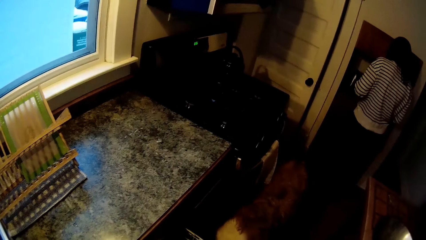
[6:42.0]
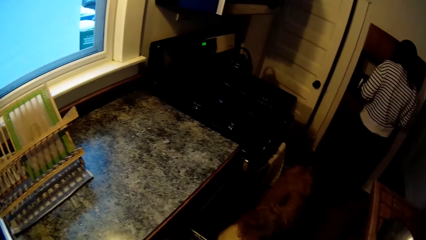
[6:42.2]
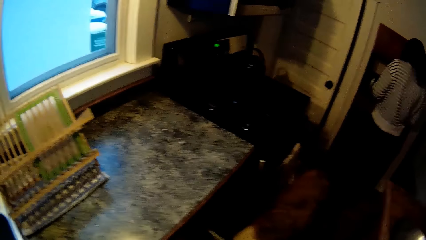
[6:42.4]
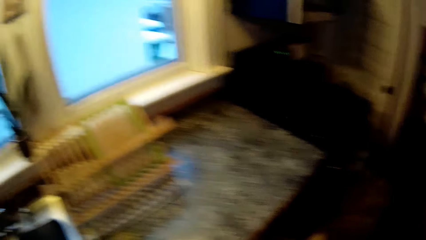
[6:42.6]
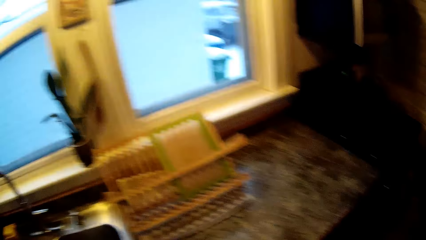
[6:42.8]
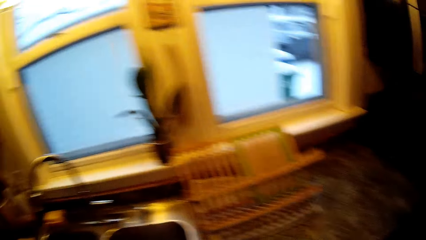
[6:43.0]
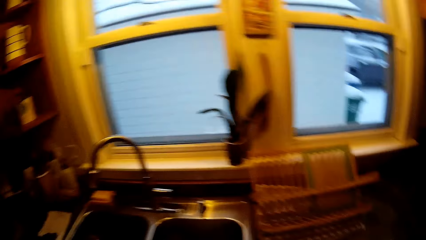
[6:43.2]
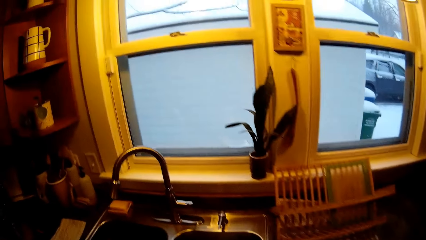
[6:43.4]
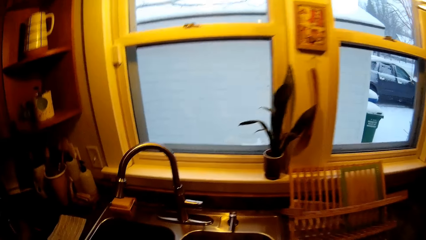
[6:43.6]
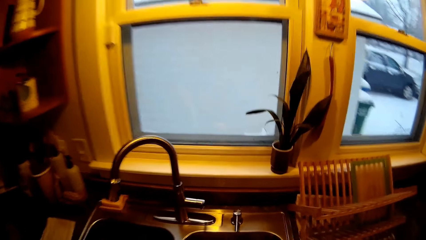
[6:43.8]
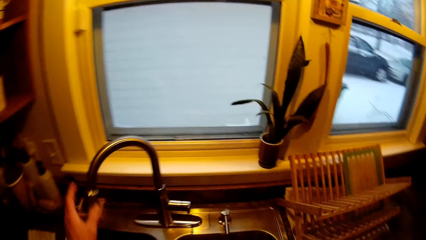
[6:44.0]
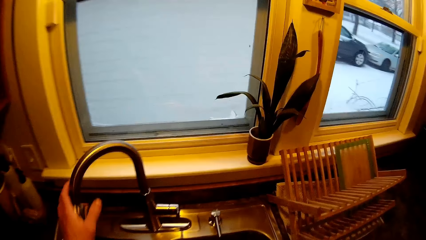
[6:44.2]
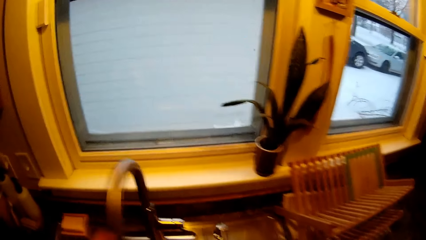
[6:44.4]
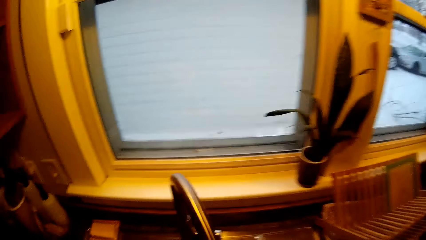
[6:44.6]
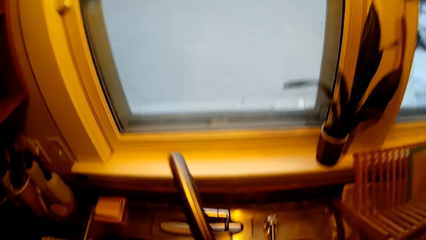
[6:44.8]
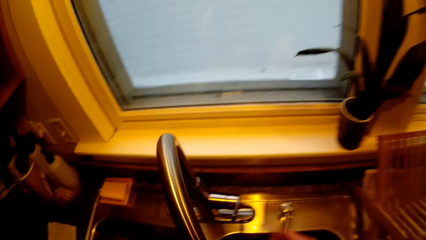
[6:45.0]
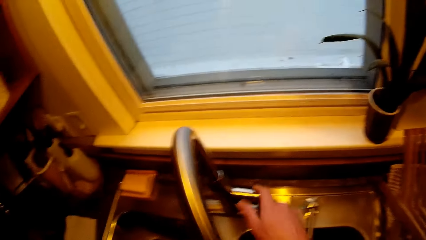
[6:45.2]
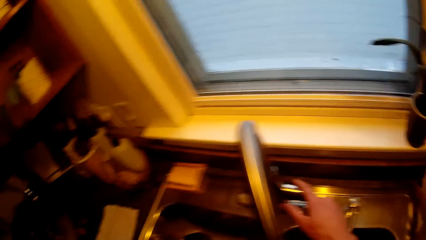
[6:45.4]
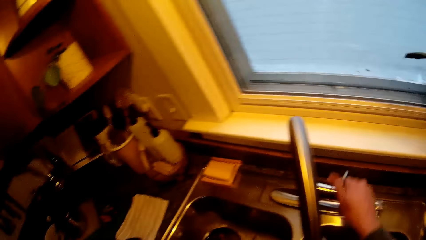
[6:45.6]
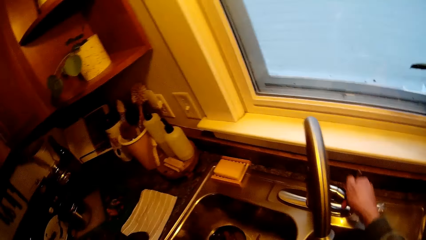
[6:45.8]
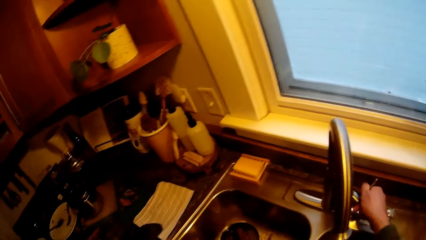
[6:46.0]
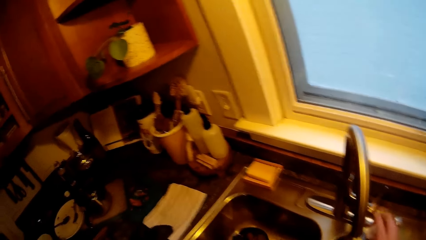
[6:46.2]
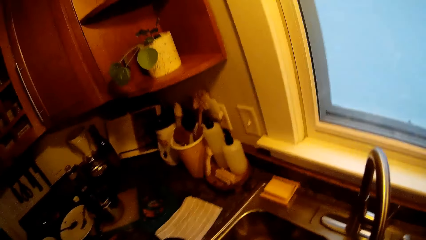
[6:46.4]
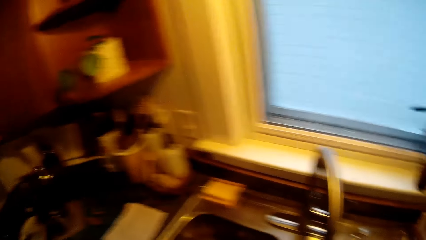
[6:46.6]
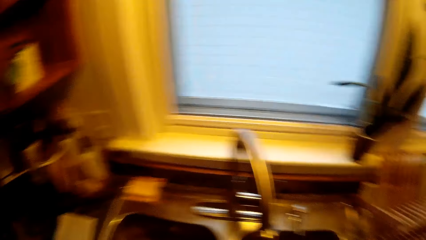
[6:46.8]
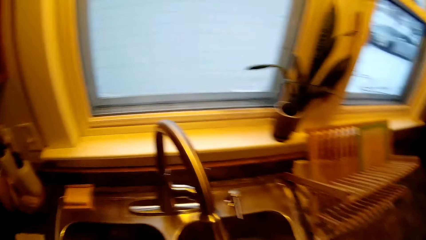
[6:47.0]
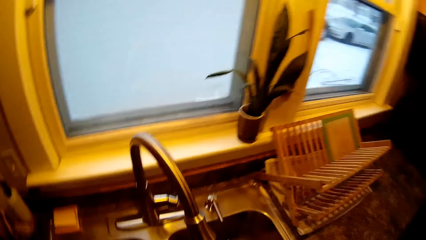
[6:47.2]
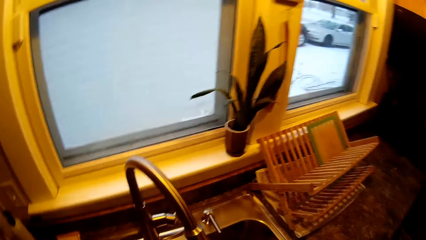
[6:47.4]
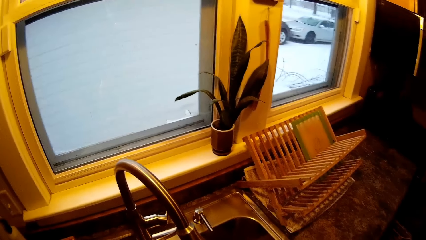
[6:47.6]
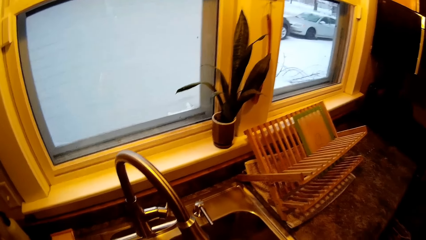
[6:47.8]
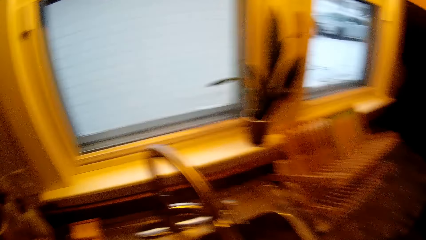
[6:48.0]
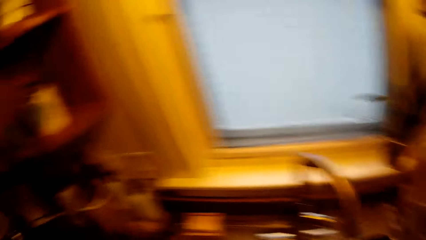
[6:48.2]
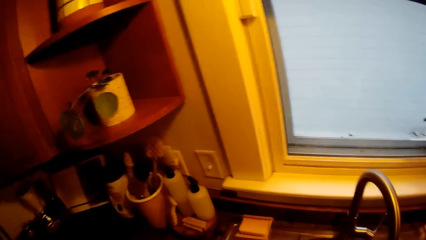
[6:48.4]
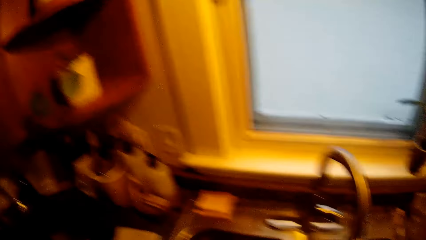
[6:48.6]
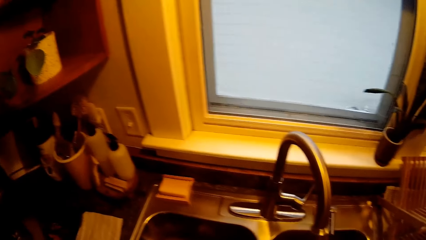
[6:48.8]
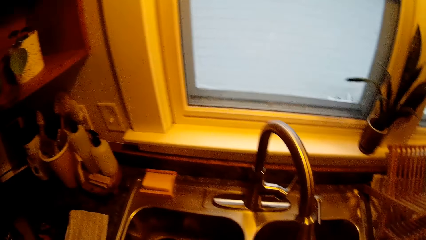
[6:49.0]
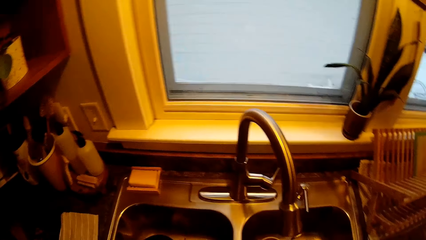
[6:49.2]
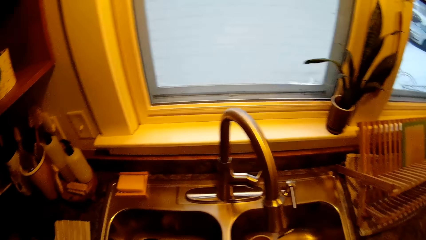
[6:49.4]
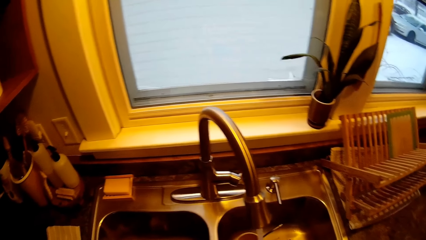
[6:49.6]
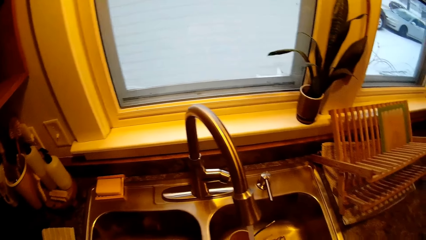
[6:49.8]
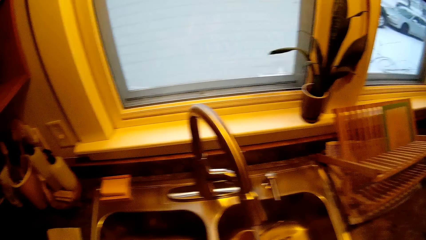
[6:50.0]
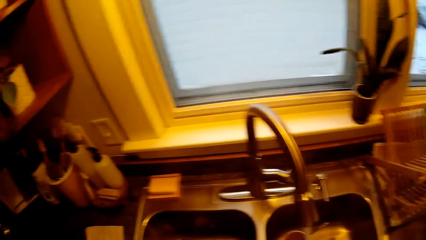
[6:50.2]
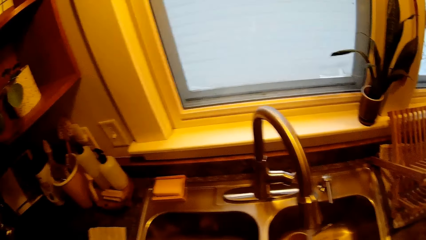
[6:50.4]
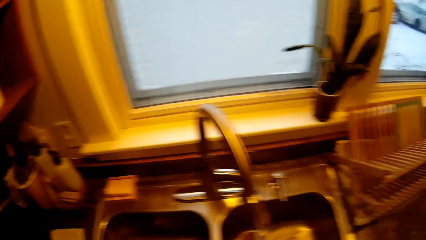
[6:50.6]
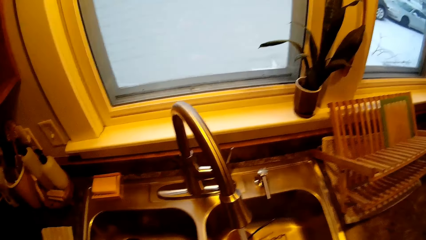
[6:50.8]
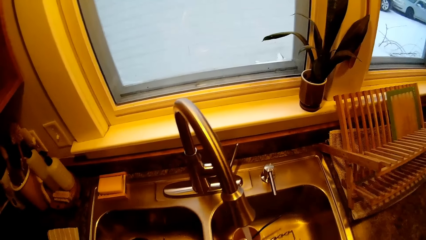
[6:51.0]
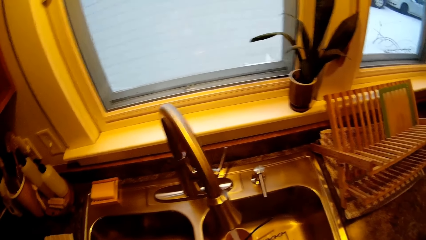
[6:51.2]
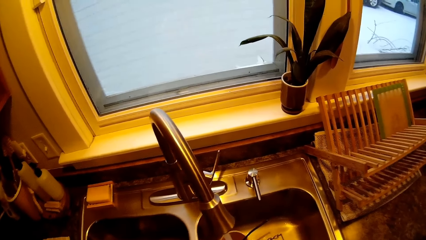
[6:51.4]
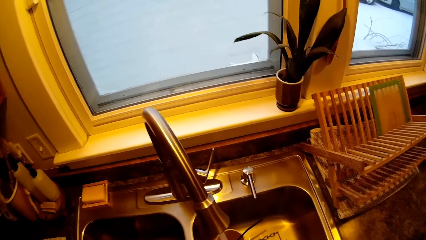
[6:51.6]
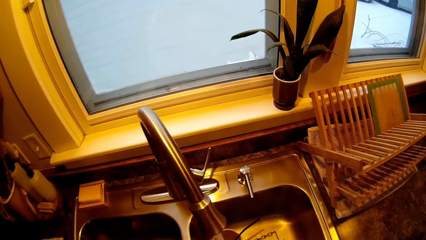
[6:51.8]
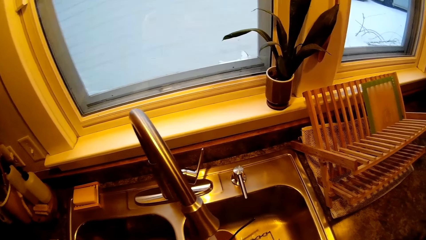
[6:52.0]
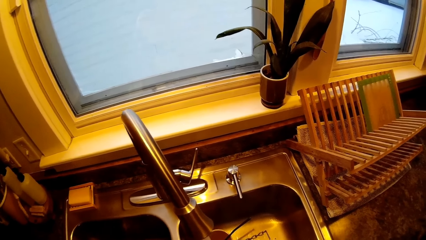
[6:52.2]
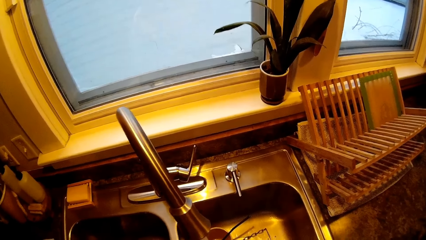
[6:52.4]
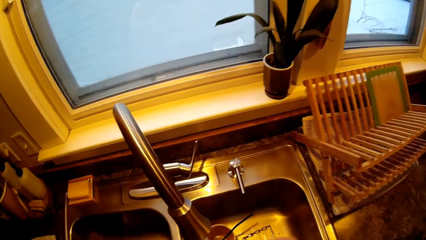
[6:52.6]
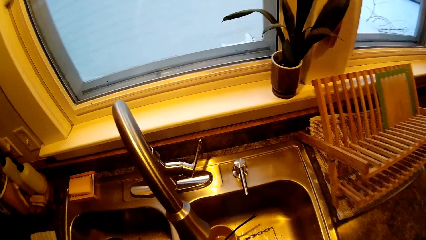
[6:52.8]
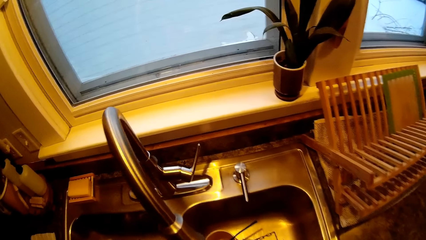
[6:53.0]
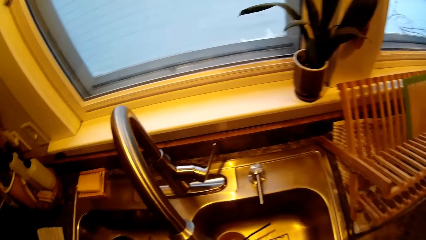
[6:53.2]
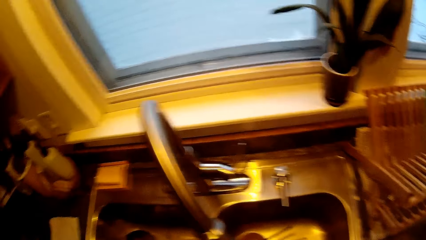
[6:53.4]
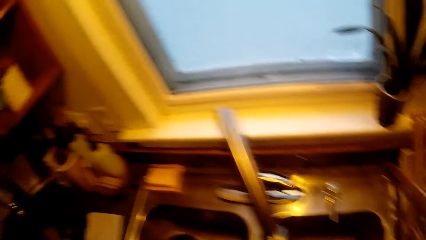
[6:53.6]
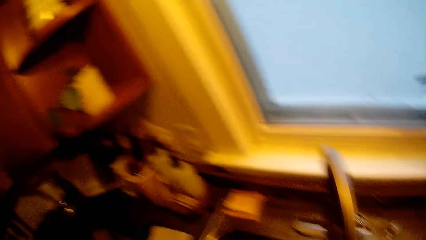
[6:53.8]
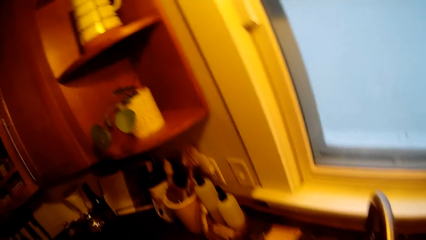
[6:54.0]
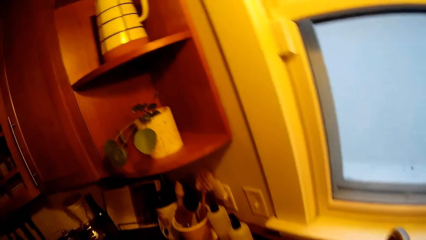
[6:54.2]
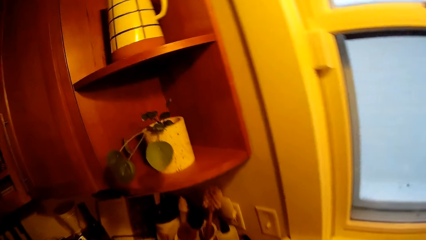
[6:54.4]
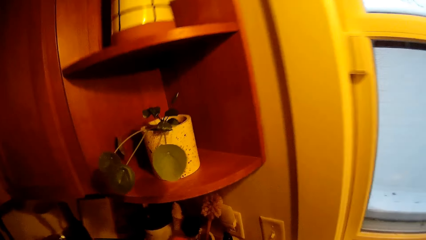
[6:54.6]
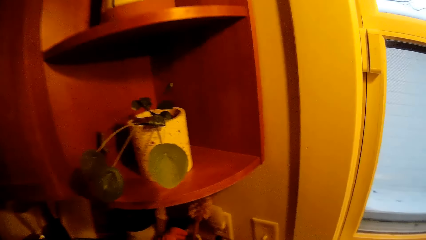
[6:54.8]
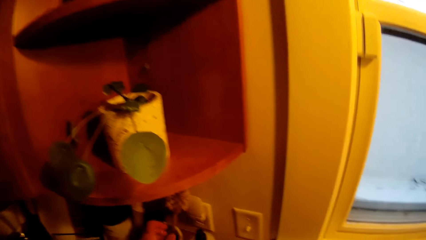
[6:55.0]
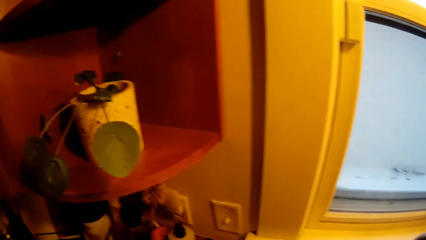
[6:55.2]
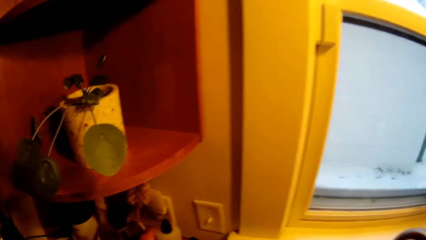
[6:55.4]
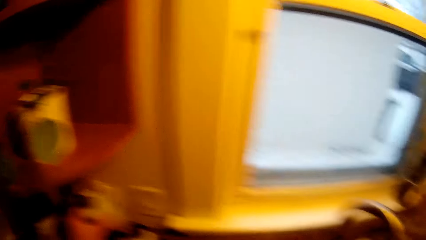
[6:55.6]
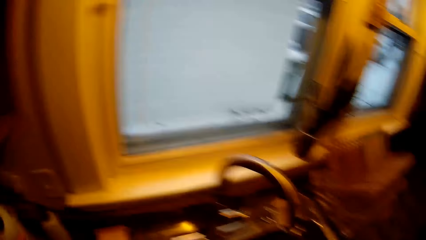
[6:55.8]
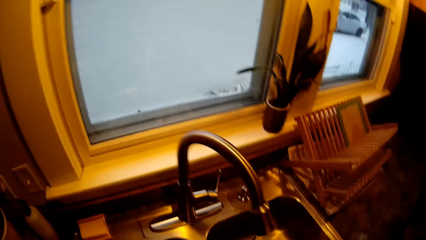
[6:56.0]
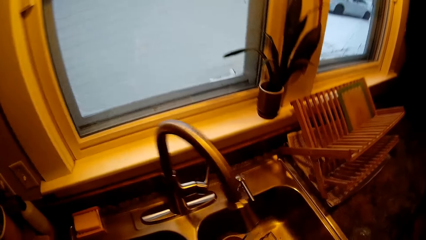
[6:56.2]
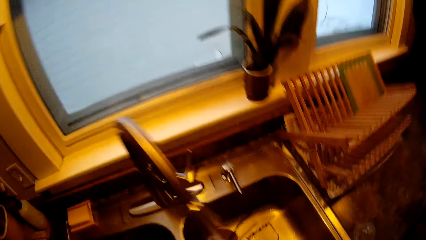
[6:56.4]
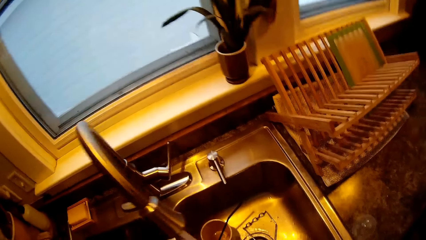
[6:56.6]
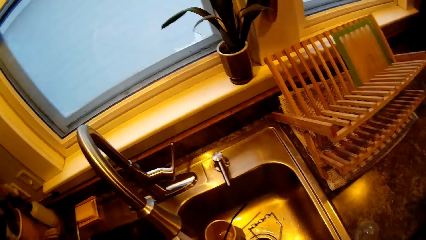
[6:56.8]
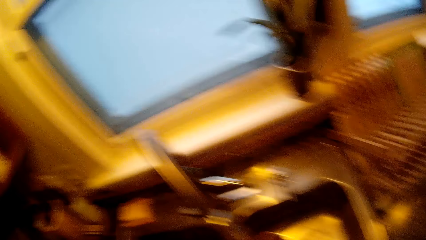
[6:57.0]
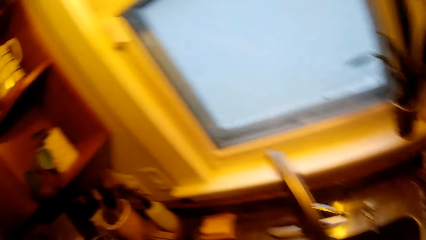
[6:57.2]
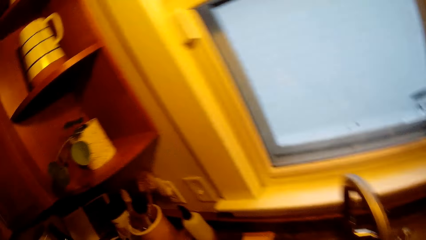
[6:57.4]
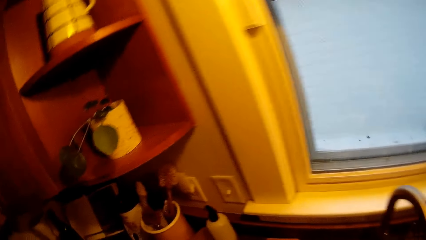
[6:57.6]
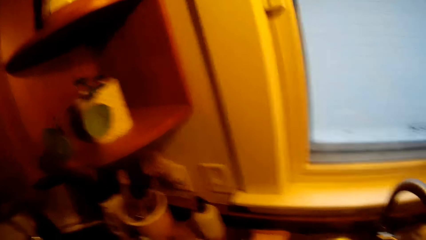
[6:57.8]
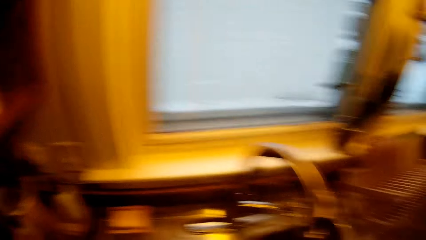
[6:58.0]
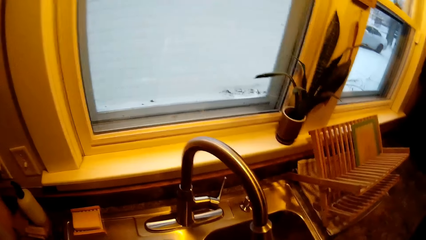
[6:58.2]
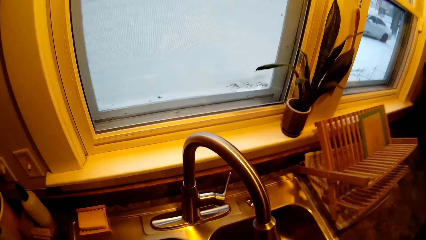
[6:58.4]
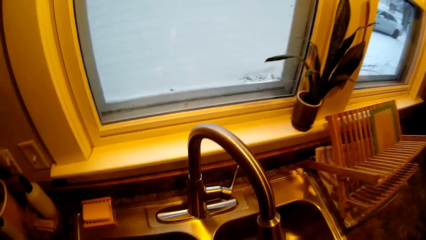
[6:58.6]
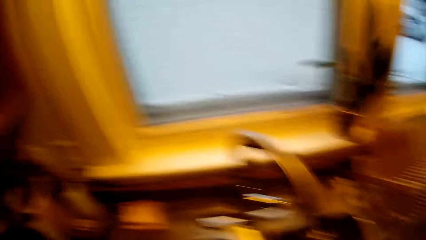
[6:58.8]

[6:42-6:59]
The camera wearer turns the sink tap with his left hand. He turns on the sink tap with his right hand. He washes a baby bottle using soap and water. He picks a bottle of soap from the kitchen counter with his left hand.
